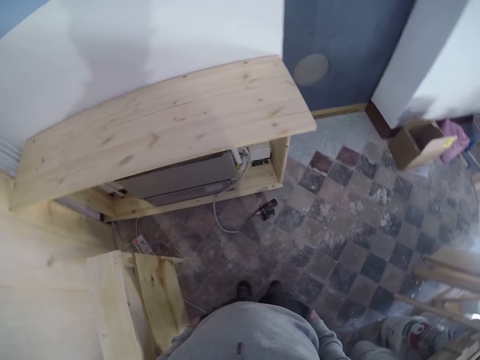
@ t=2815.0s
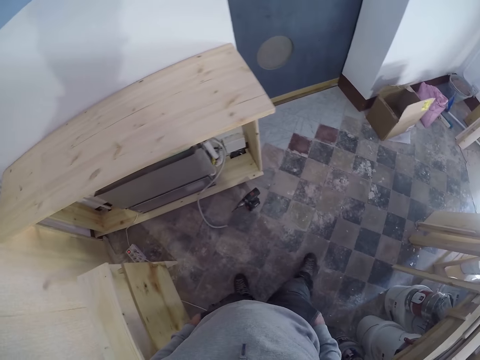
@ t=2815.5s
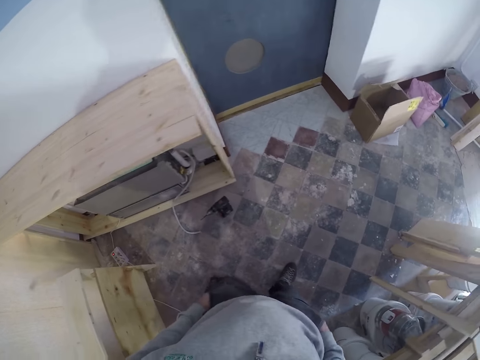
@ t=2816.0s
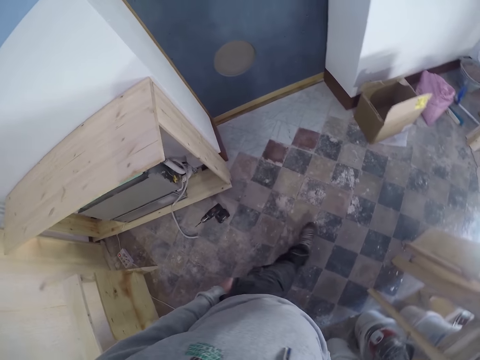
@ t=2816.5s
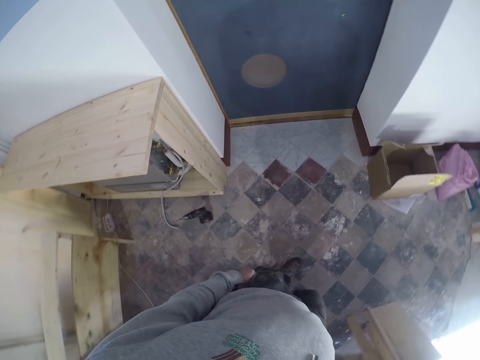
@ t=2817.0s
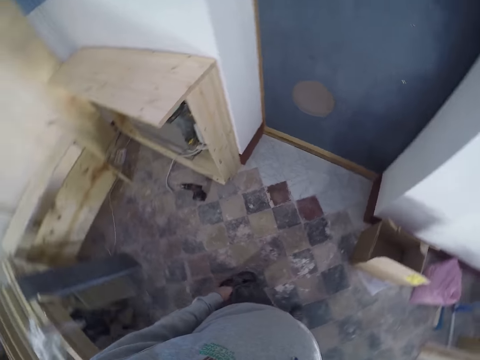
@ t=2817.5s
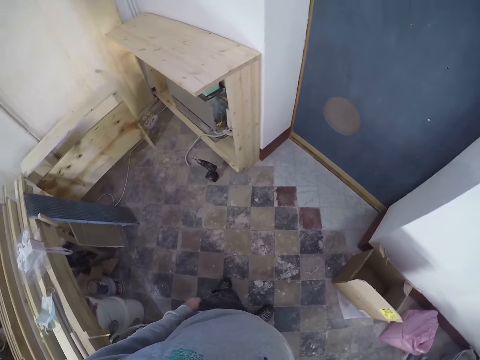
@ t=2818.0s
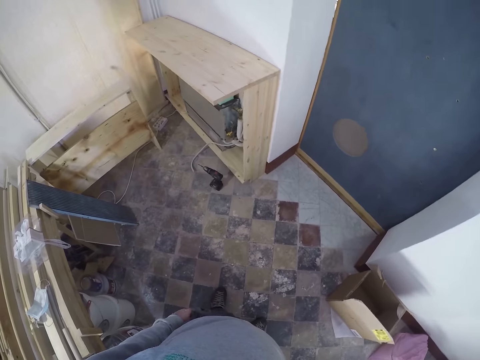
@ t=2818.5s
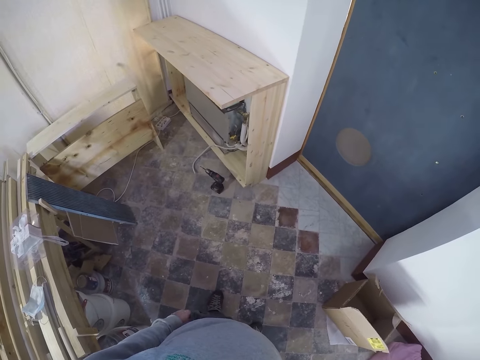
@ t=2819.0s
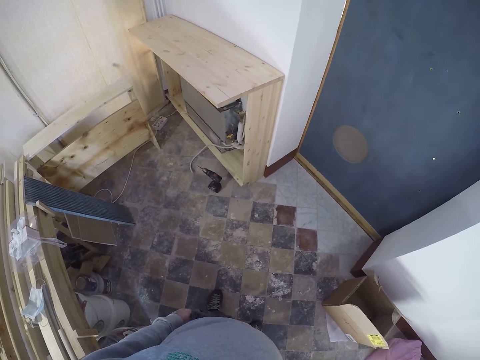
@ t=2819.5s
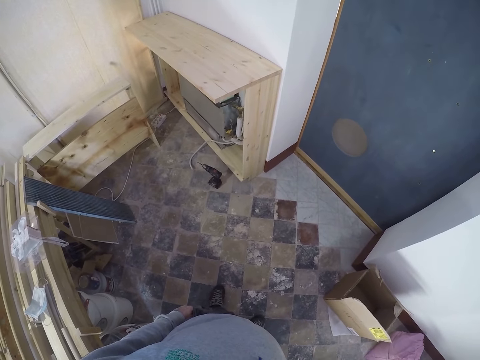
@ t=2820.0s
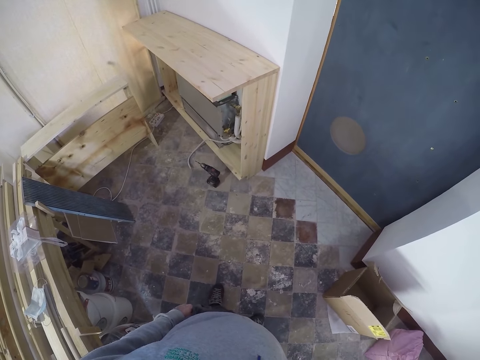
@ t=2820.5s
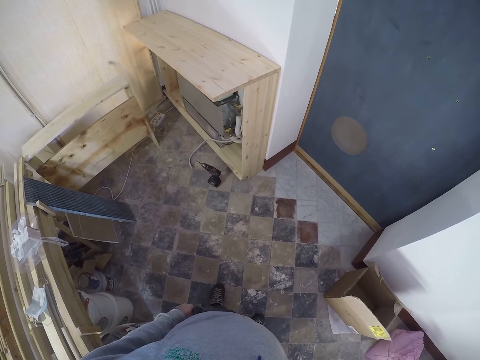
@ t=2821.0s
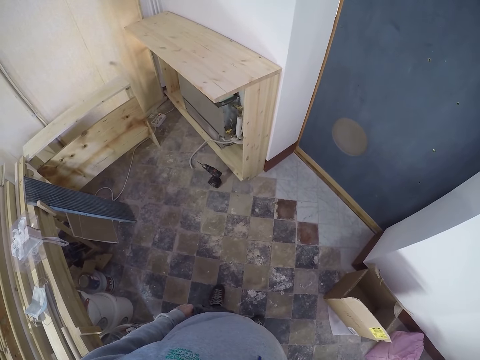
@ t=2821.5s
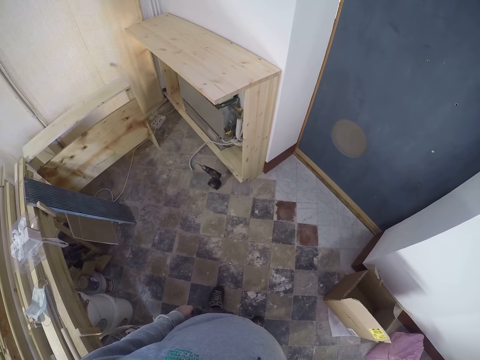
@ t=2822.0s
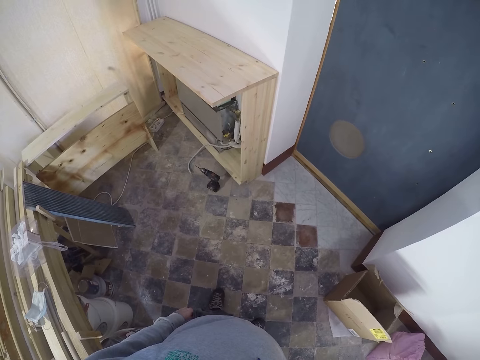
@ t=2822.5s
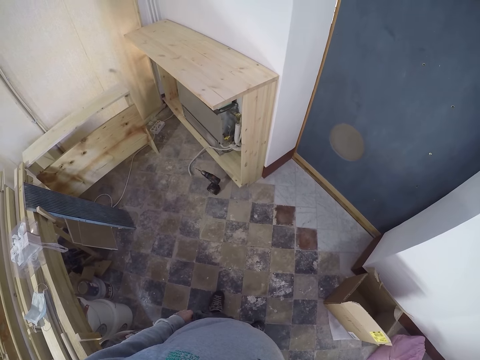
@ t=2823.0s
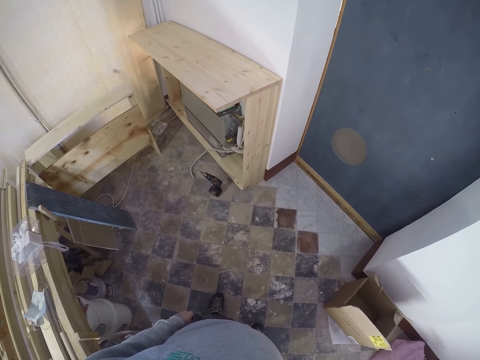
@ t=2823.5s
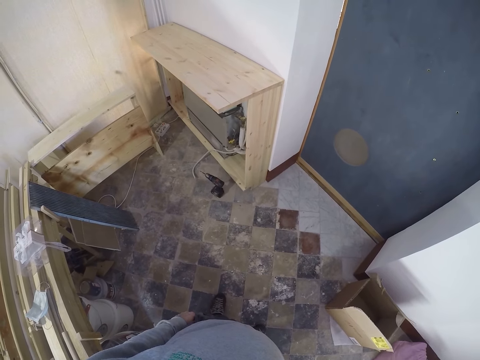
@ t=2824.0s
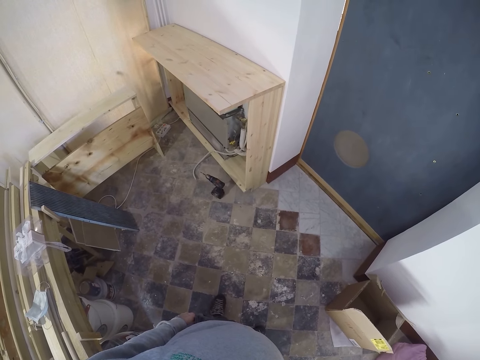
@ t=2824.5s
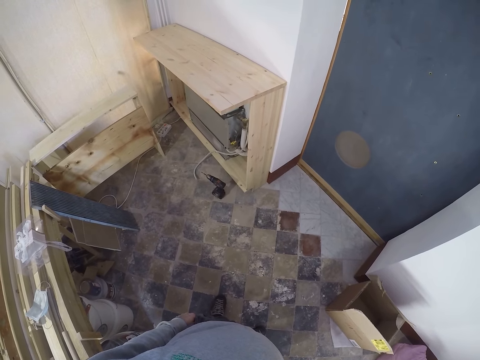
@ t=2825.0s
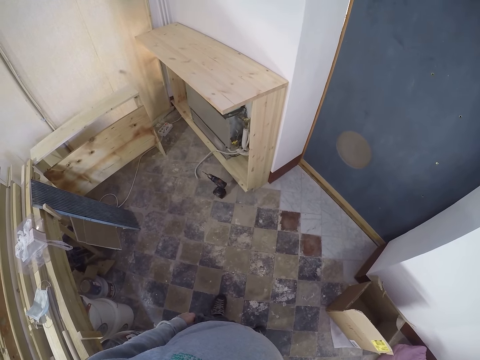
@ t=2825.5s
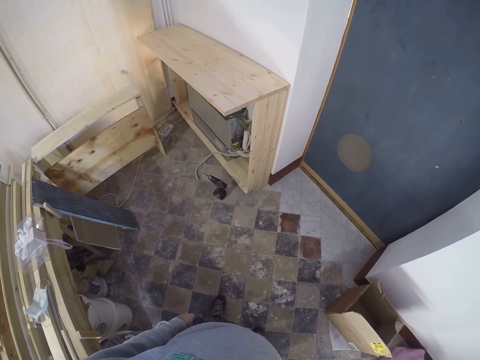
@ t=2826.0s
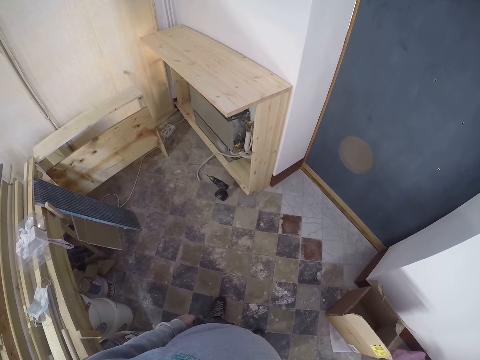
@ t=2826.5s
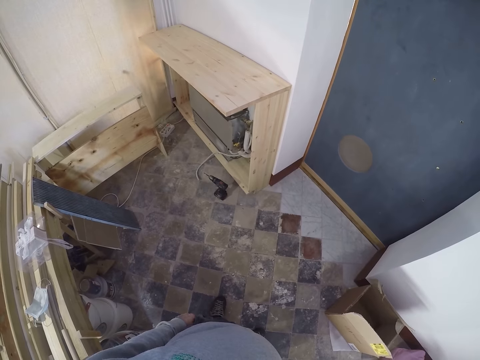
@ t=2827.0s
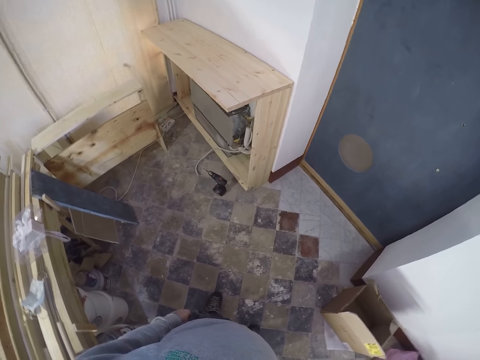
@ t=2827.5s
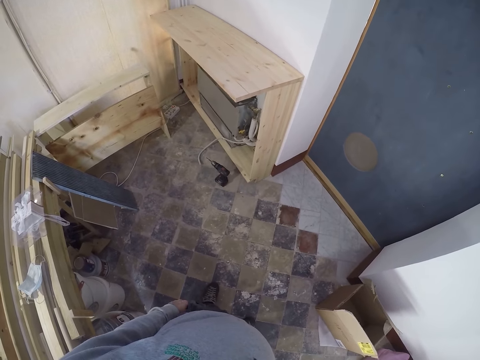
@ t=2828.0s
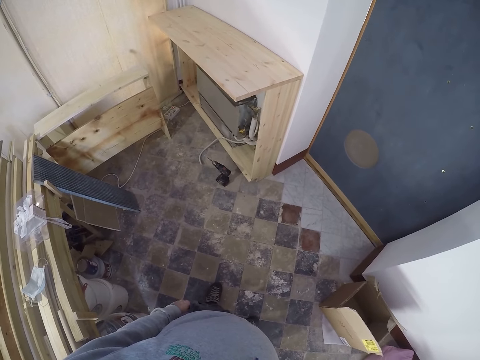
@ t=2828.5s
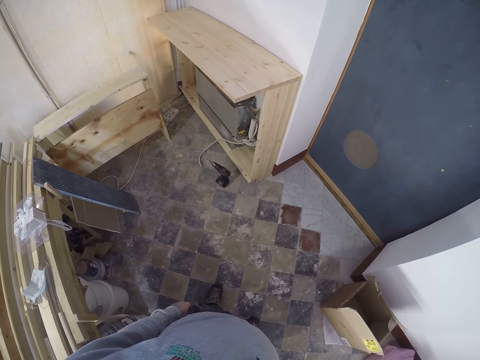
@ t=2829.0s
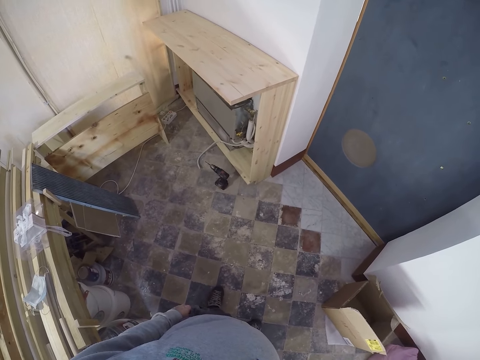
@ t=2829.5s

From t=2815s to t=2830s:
The camera wearer walks in the house. They stop to walk.

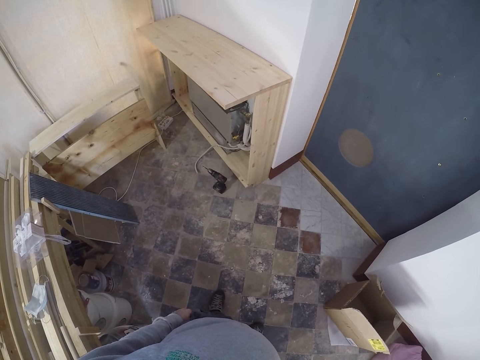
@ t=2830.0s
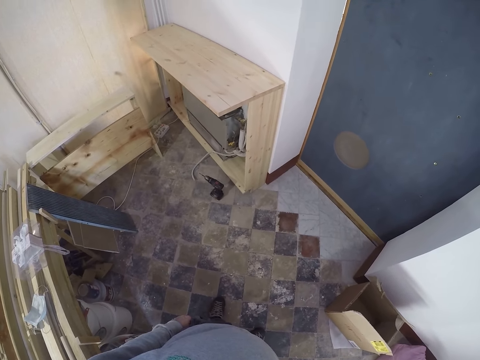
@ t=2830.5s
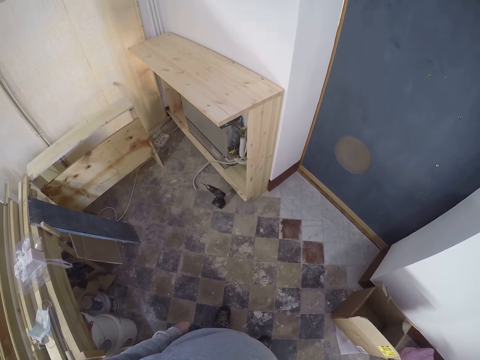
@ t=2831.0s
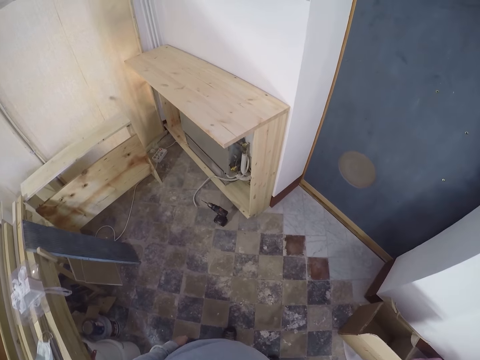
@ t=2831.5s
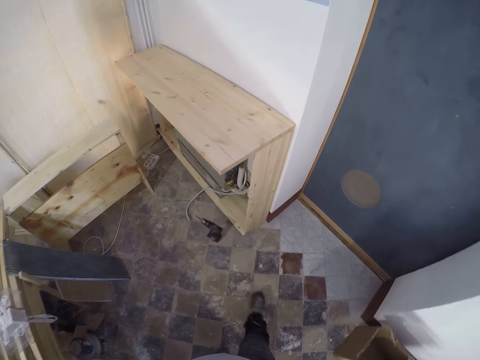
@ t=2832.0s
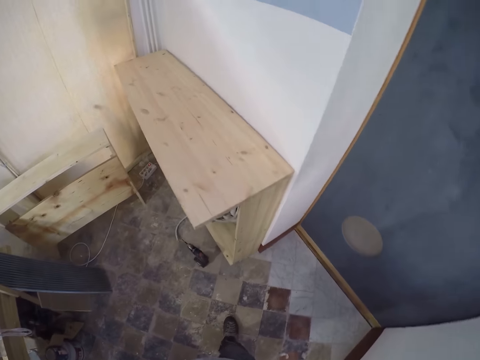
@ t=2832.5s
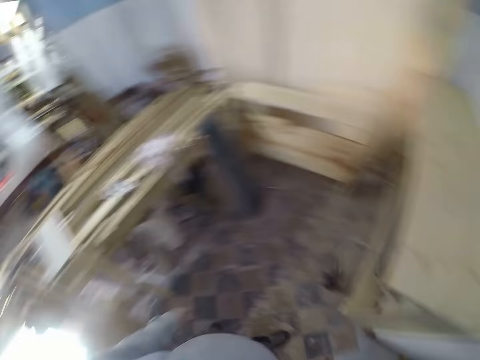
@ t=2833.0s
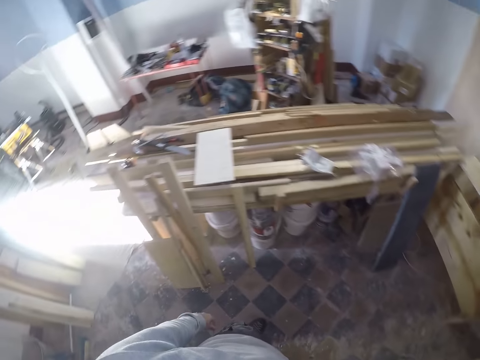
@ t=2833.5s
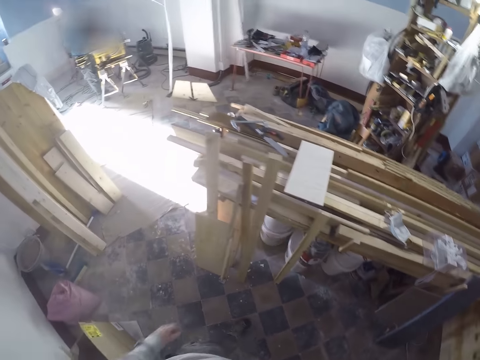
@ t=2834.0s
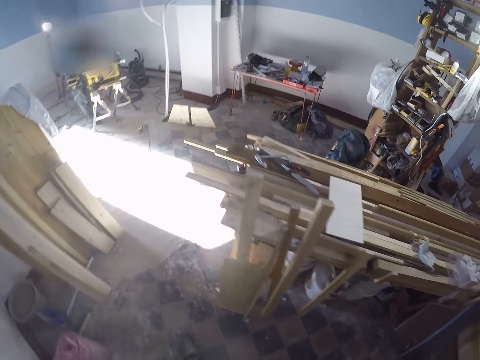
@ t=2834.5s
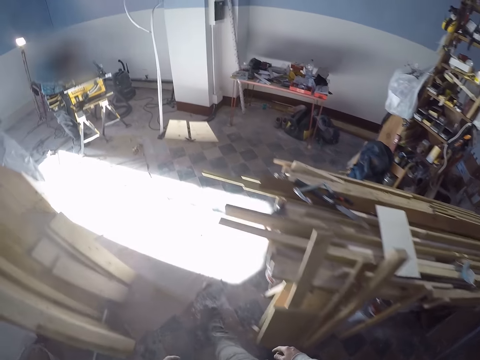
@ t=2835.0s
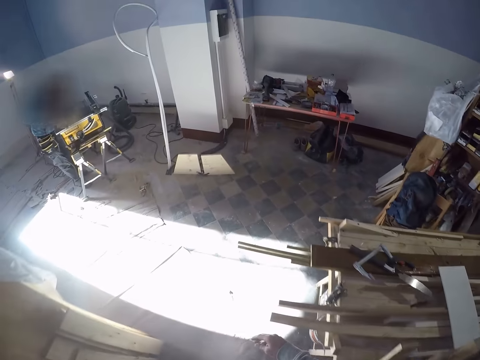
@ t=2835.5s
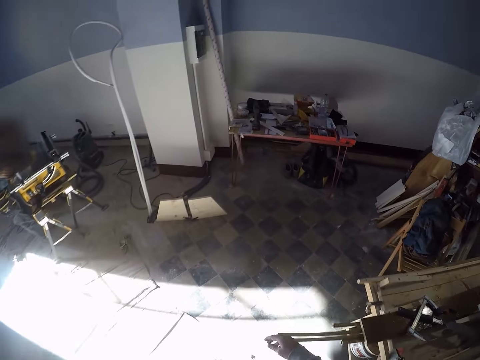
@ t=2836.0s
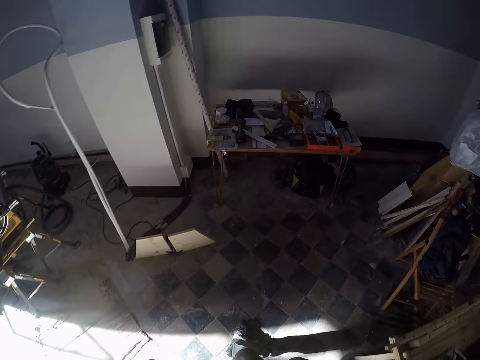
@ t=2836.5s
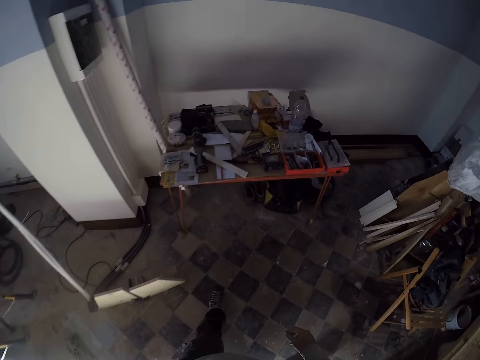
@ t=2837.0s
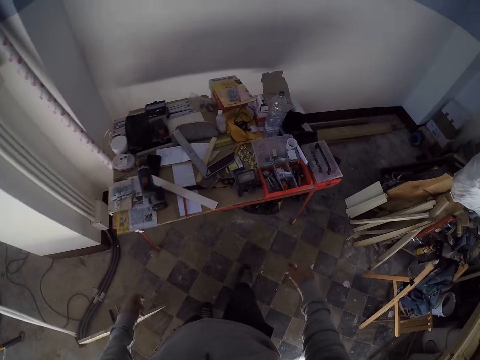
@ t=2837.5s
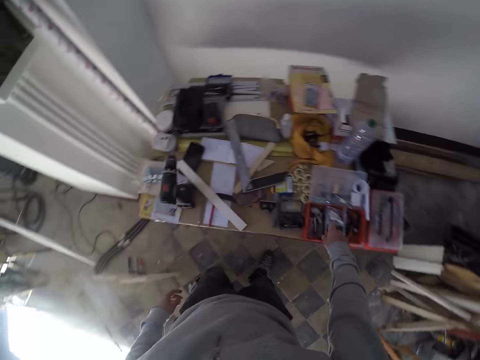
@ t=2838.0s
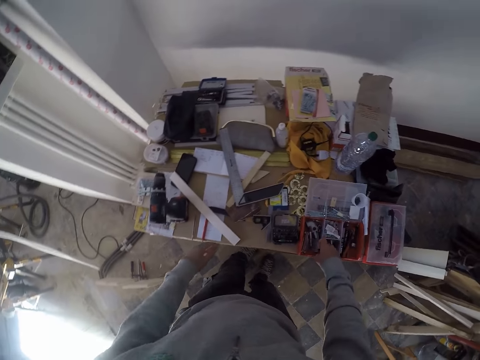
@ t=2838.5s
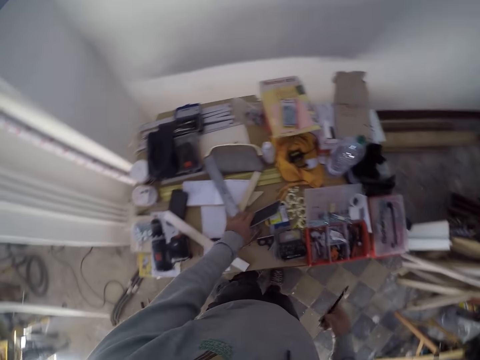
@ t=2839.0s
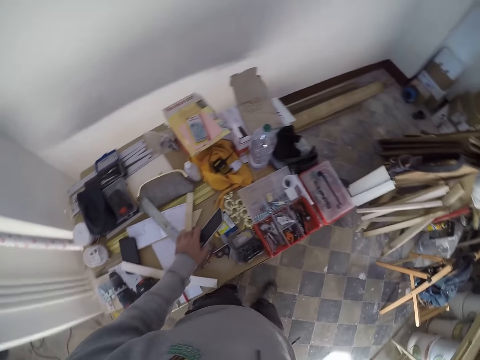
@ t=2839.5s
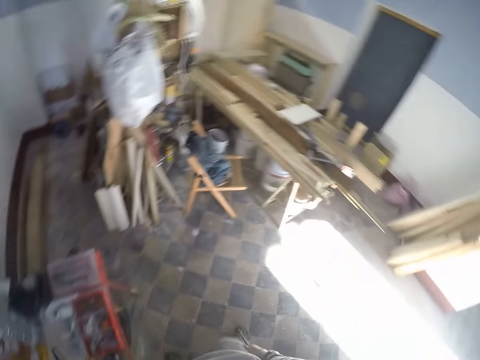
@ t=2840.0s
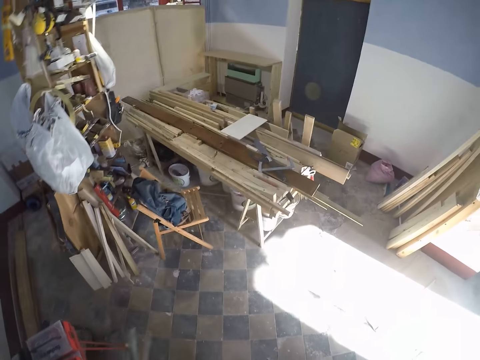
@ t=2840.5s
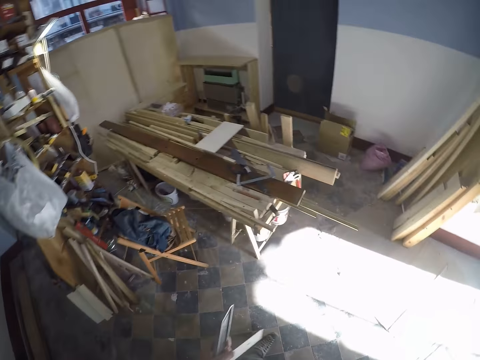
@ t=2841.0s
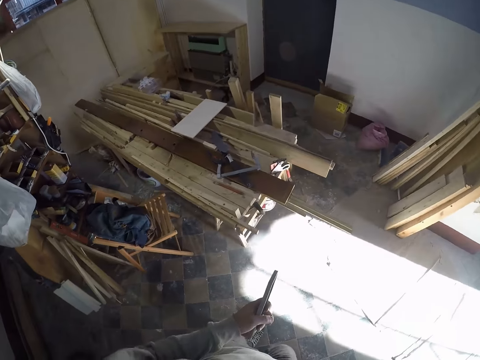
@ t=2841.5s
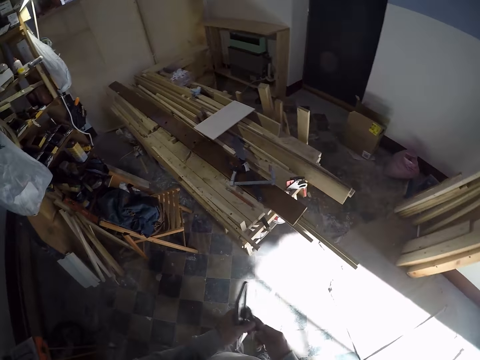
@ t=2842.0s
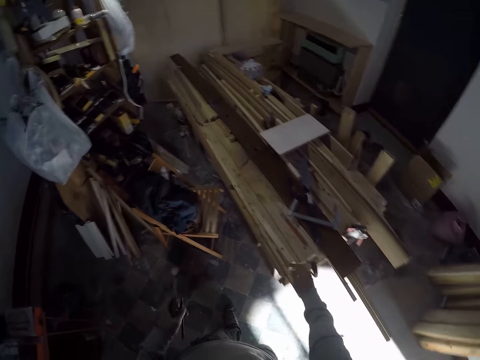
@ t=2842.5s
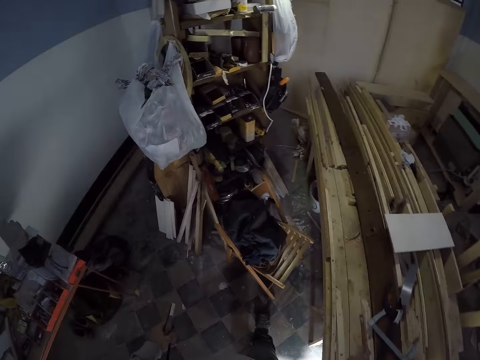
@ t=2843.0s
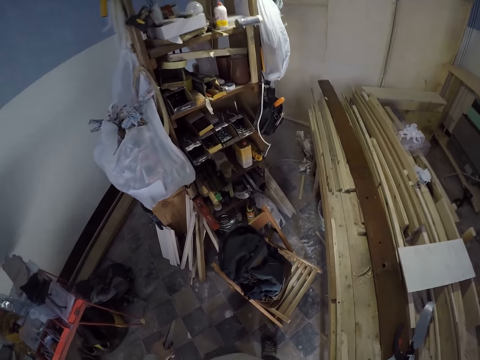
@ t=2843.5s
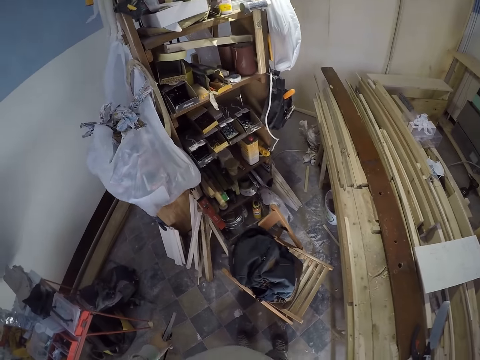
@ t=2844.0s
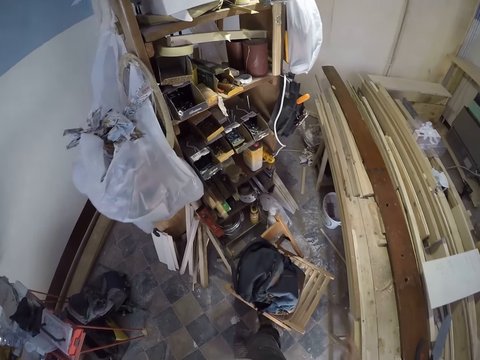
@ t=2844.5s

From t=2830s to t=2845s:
The camera wearer walks in the house. He picks a pencil from a box on a table with his right hand. He picks an engineer square from the table with his left hand. He walks in the house. He passes the pencil in his right hand to his left hand. He picks a brush or pencil from a wooden plank on the table with his right hand.
